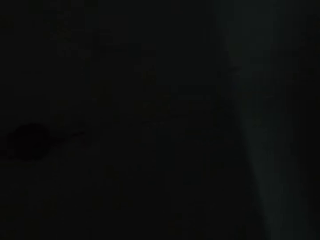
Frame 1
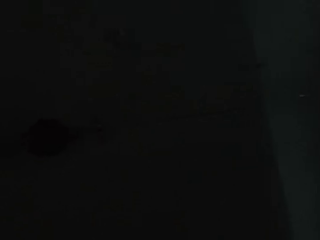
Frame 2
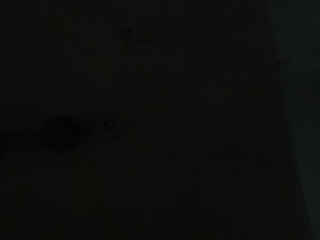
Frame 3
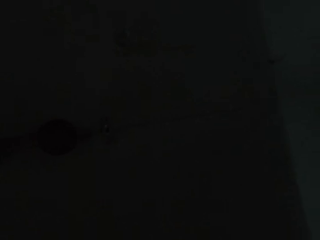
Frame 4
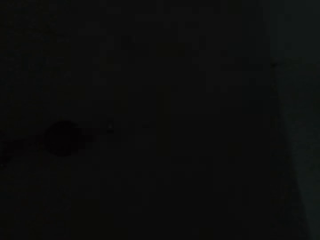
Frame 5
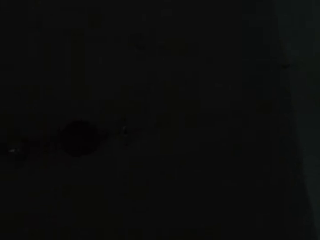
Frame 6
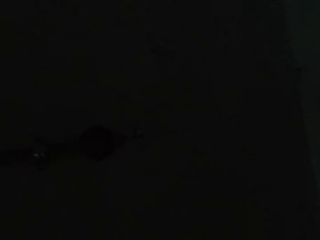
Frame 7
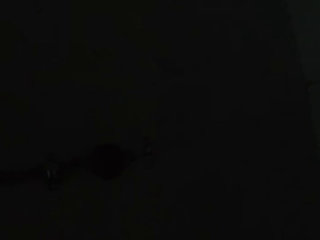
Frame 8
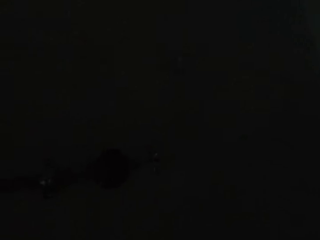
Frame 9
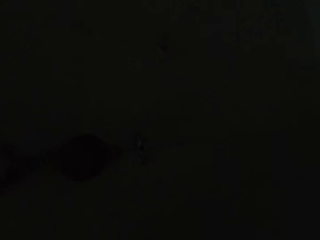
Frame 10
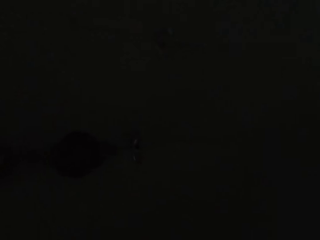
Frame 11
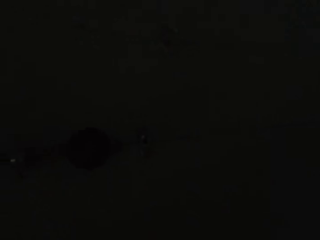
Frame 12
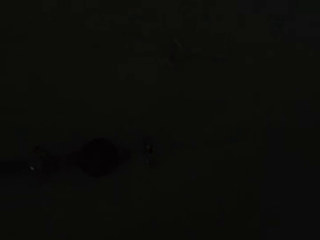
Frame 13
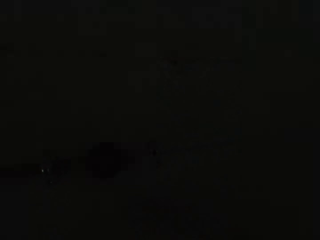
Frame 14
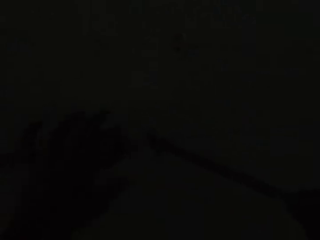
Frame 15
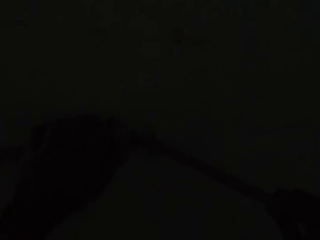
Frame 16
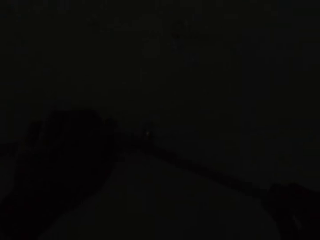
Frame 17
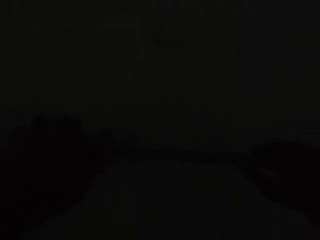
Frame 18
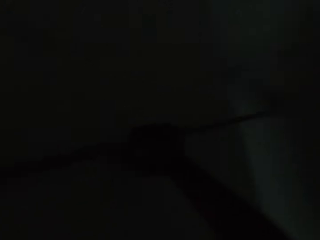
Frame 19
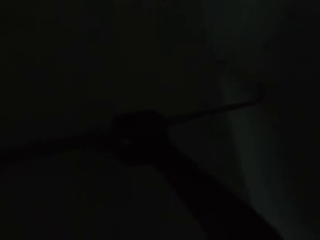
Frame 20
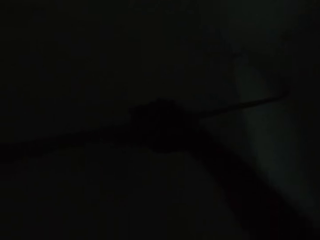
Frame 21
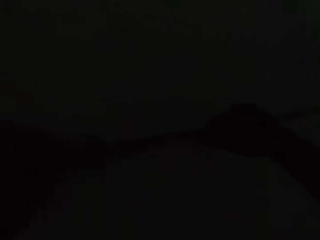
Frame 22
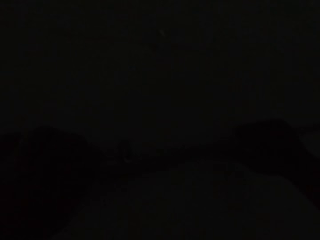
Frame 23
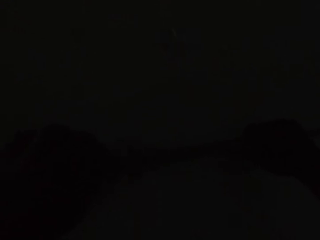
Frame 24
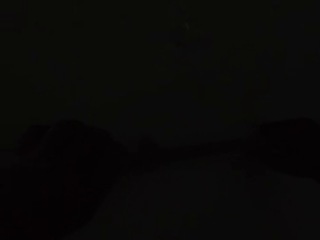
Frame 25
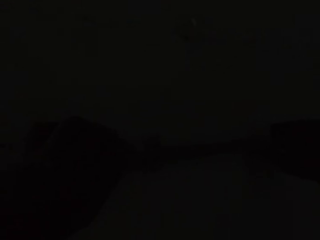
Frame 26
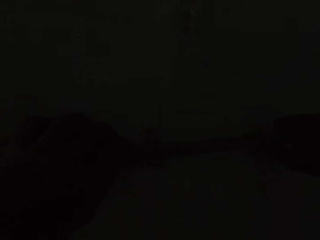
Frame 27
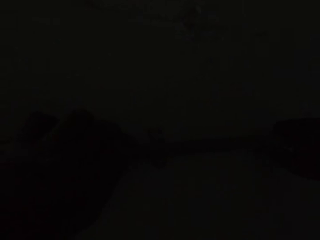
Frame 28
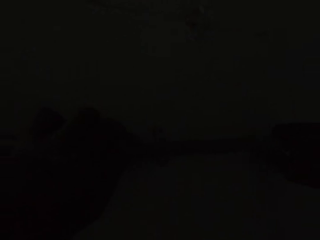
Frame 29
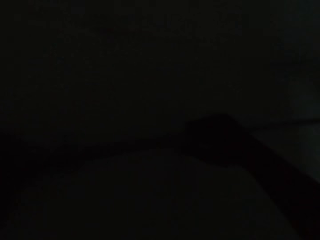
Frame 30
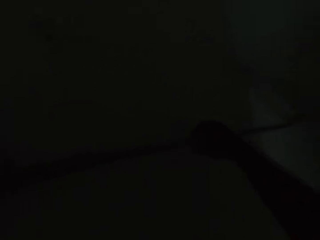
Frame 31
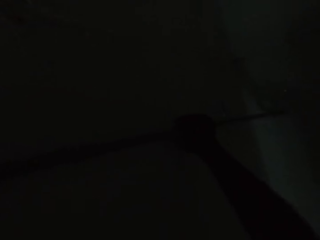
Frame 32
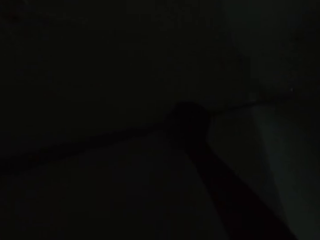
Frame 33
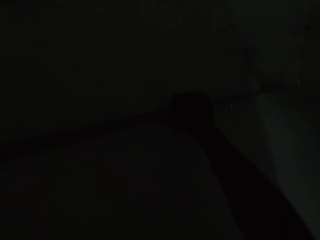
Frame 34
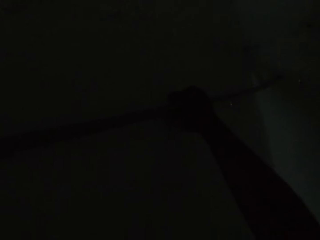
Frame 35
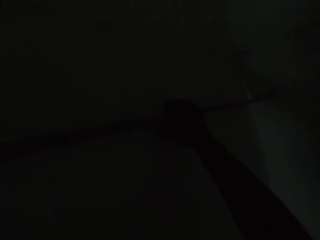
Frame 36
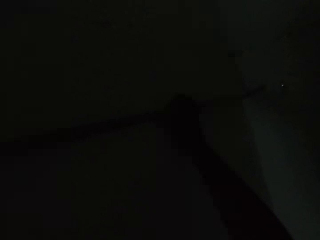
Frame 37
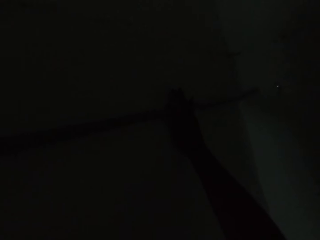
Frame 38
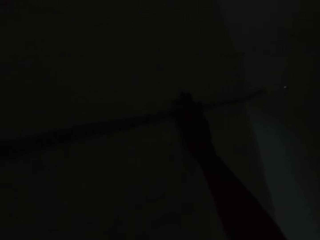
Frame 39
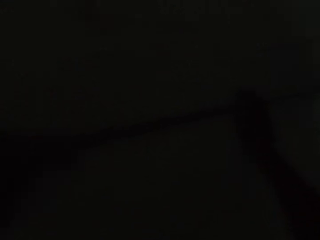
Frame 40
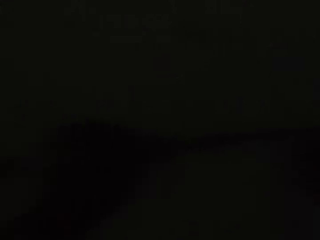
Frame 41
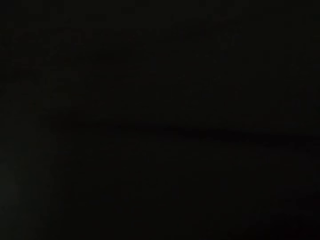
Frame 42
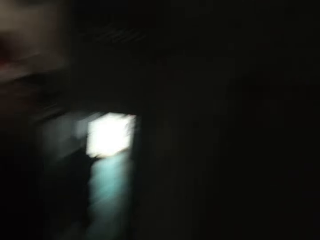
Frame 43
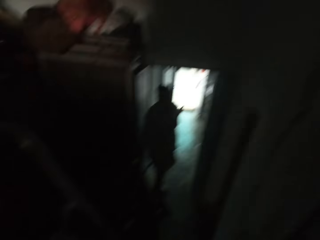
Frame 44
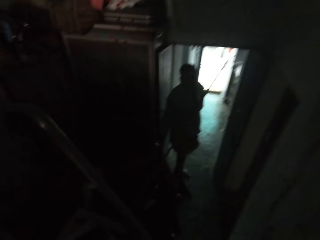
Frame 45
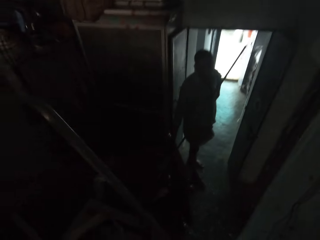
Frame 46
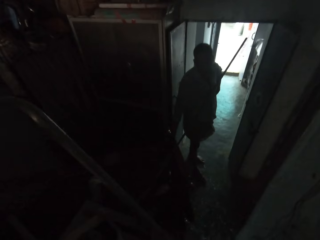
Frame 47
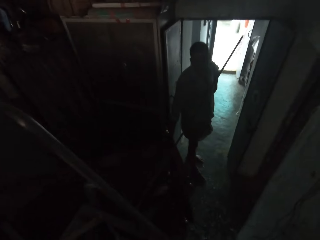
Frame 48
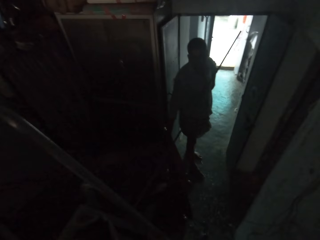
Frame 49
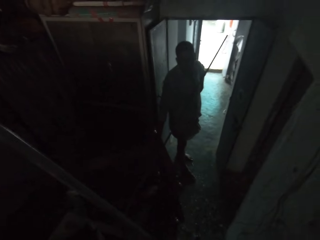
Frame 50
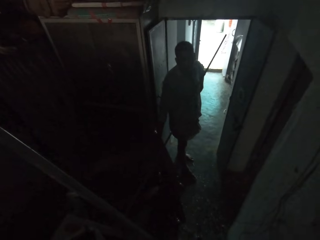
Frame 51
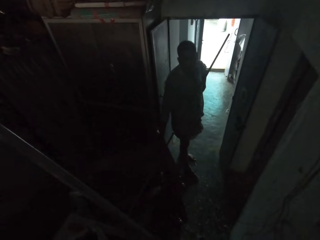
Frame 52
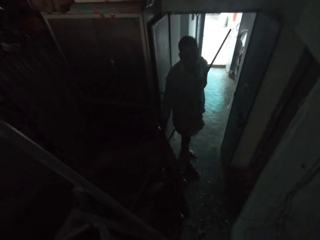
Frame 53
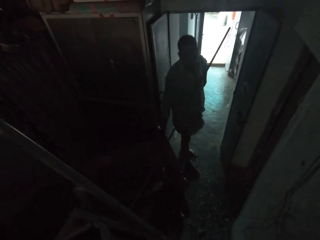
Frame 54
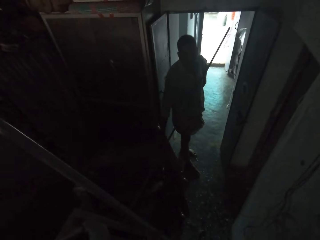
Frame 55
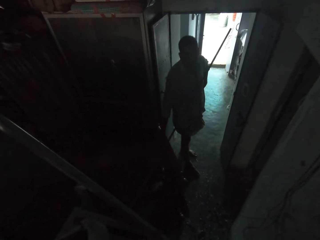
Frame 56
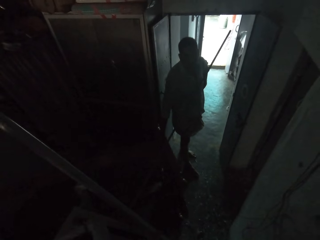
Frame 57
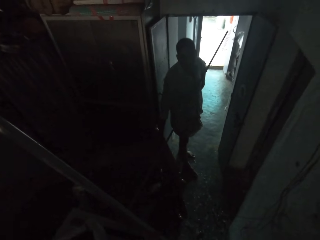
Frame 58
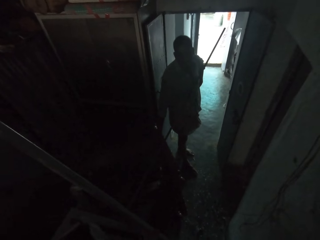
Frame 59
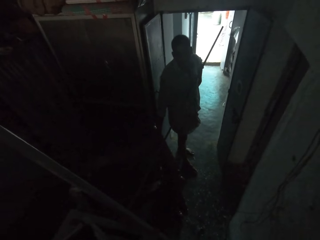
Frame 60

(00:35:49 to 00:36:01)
The camera wearer holds the pipe on the wall with his left hand. He inserts the pipe in his right hand into the pipe on the wall. He fixes the hinge. He looks around.

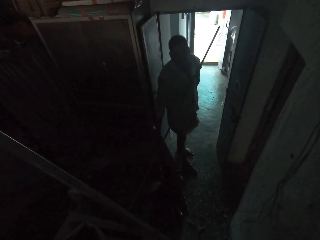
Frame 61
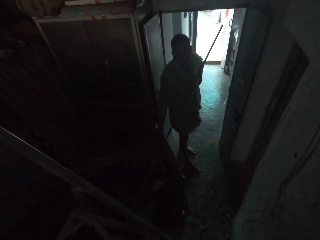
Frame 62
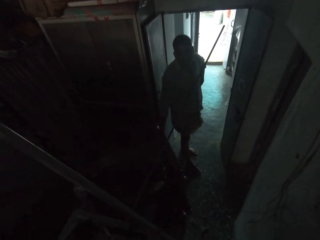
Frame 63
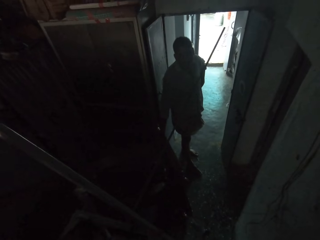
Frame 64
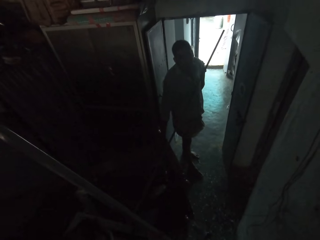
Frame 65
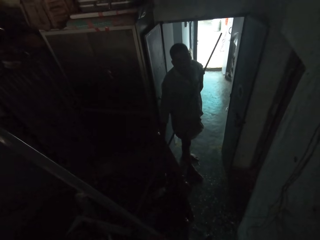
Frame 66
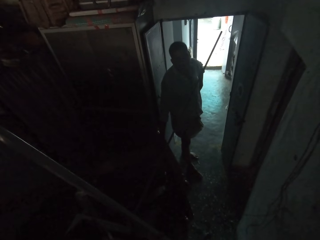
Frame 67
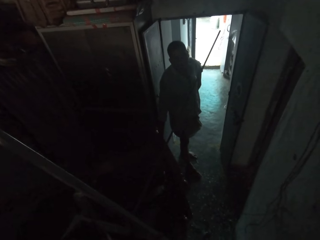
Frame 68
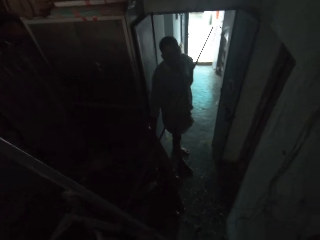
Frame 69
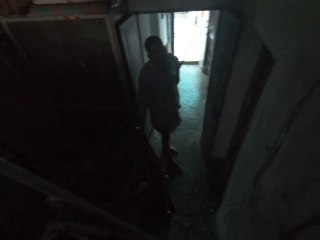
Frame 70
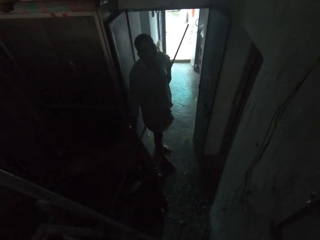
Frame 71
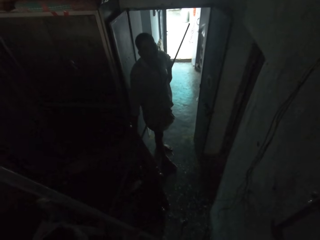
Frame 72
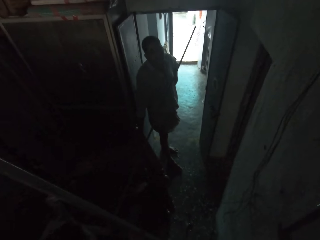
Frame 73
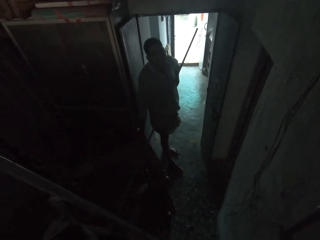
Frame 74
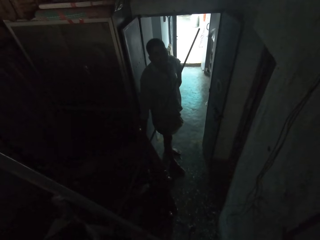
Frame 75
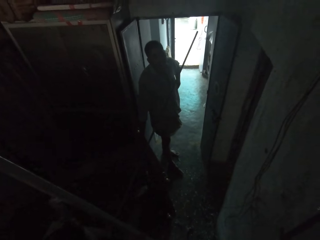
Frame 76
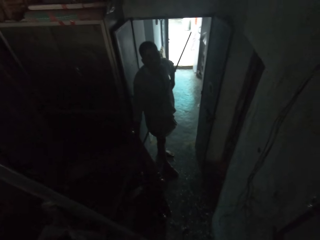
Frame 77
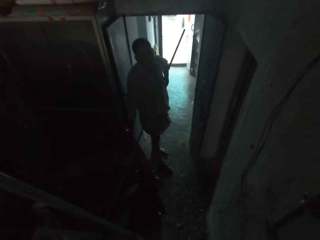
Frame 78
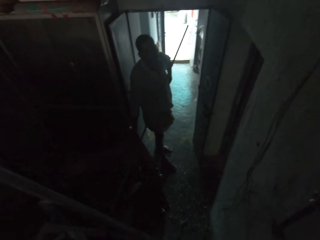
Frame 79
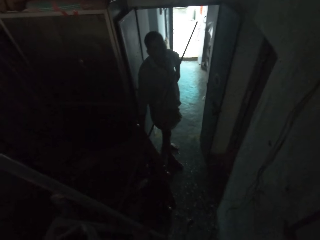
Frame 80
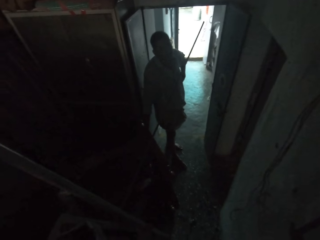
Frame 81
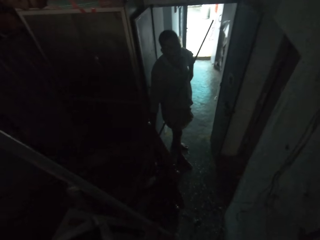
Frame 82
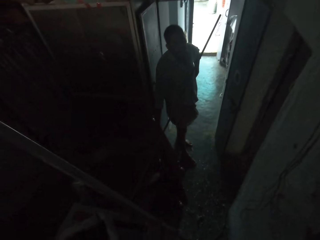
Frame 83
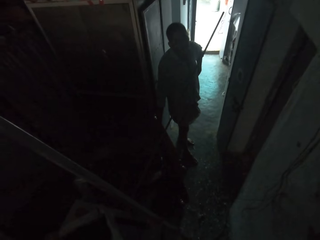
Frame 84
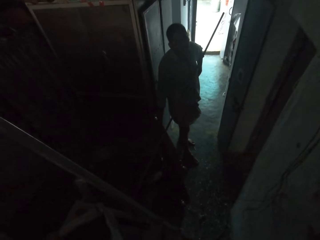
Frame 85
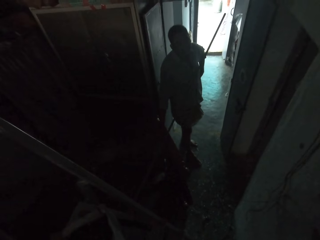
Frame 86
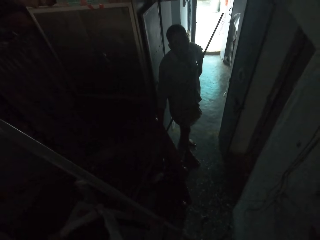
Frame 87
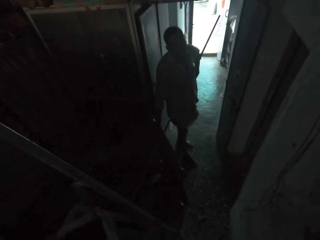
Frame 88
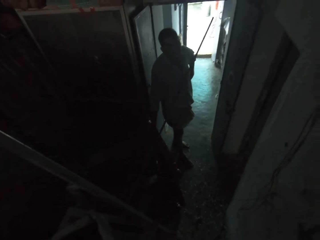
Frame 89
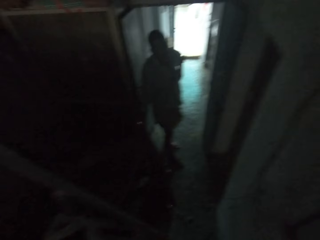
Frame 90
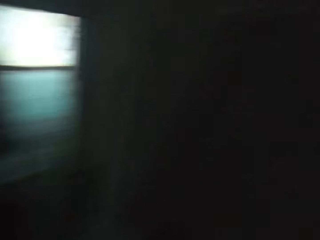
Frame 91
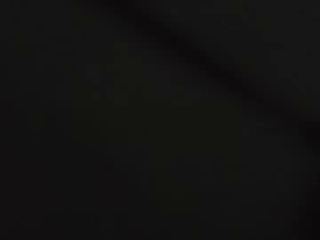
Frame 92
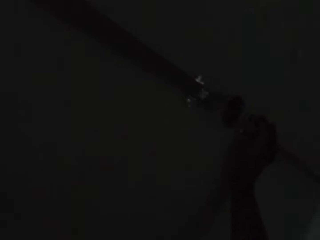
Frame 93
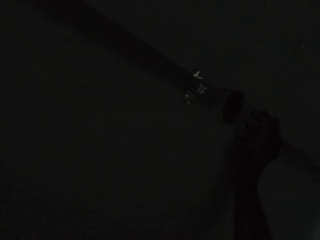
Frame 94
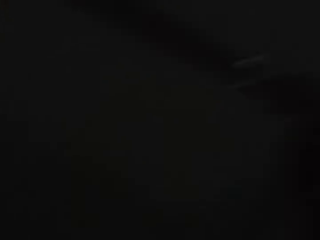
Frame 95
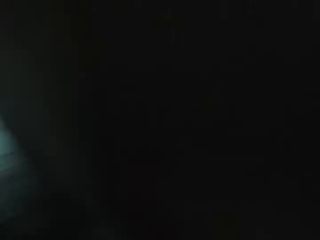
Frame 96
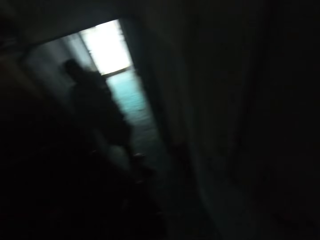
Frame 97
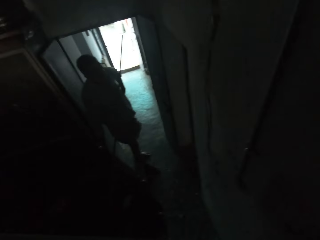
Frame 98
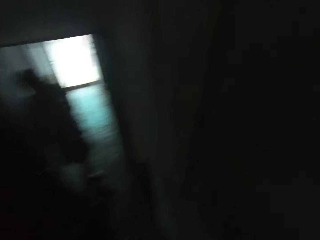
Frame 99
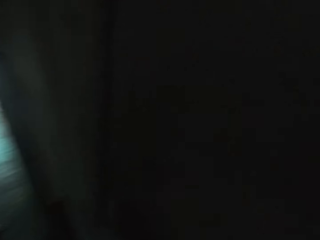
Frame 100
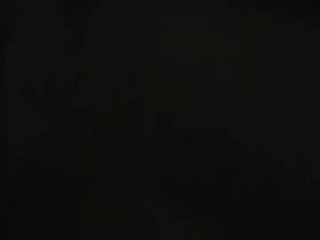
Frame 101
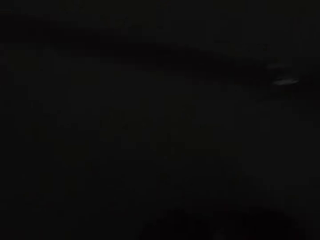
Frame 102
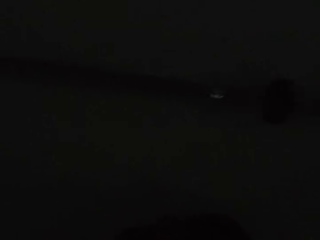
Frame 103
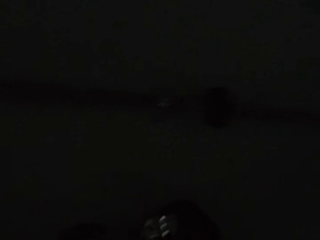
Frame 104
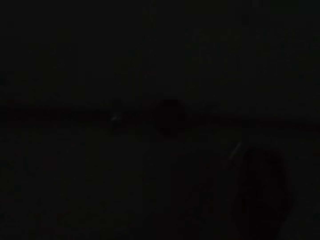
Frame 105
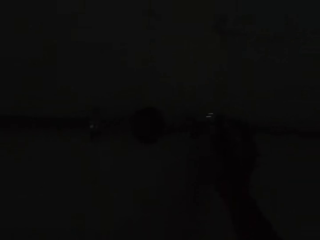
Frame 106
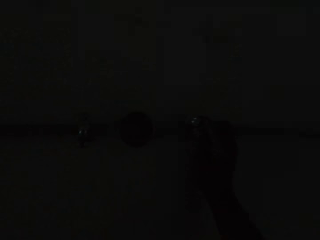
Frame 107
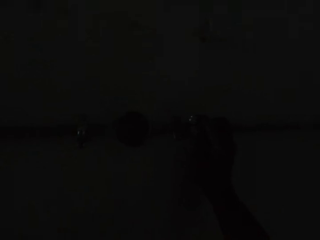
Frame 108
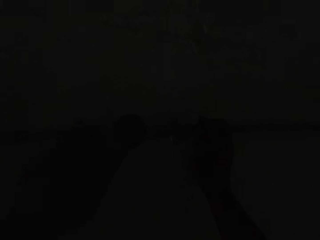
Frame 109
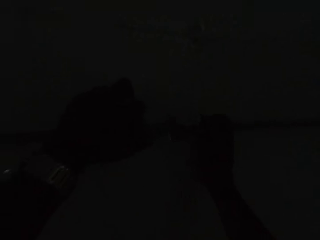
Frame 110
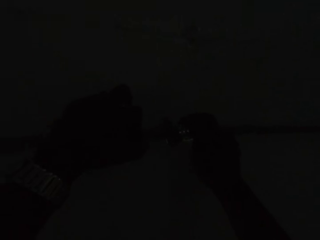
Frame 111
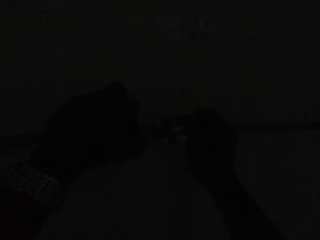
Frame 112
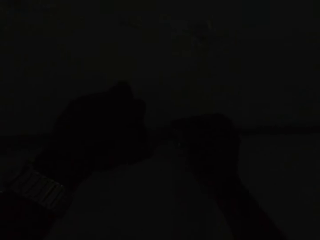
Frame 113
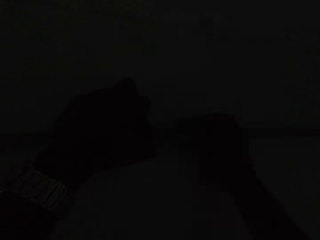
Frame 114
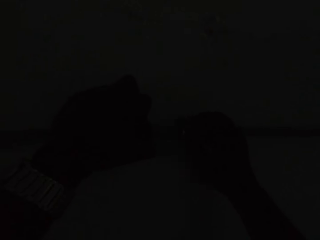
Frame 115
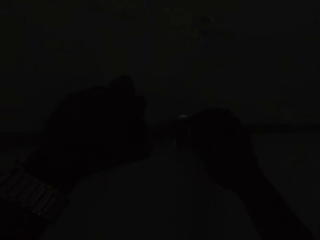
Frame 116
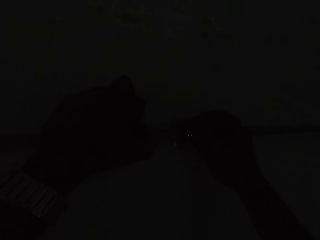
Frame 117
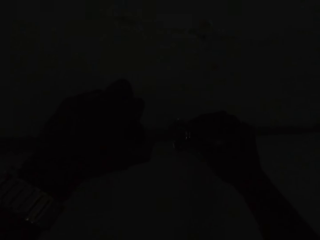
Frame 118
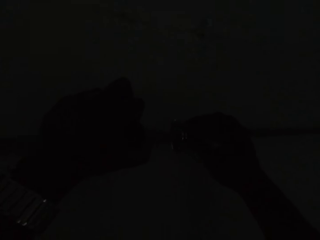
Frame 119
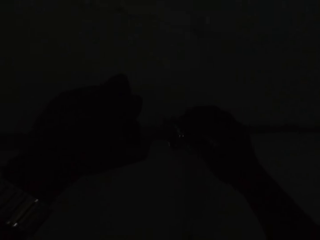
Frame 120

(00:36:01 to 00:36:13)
A man walks around. The camera wearer fixes the hinge. He places a clip on the pipe on the wall with his right hand. He holds the pipe on the wall with his left hand.
